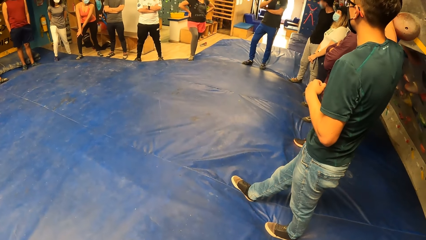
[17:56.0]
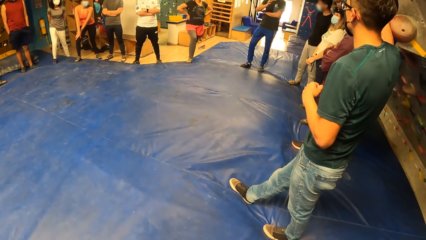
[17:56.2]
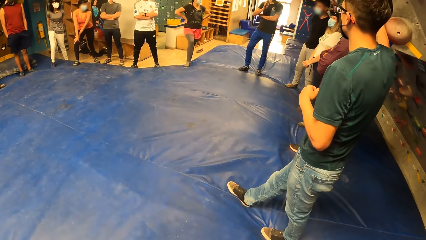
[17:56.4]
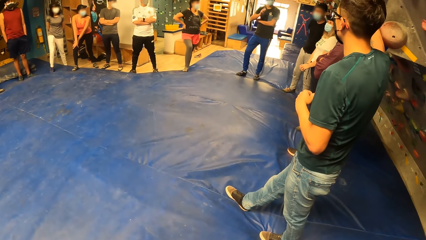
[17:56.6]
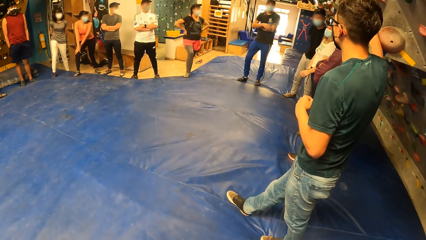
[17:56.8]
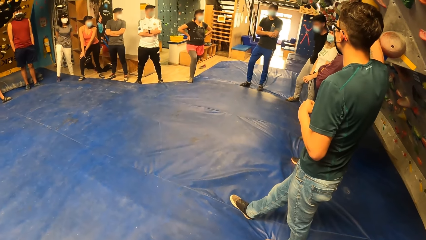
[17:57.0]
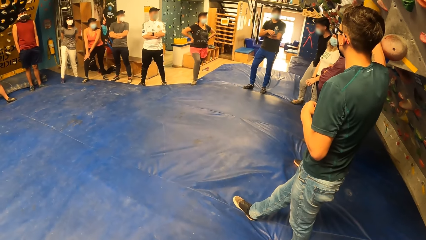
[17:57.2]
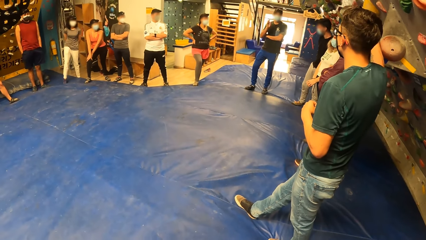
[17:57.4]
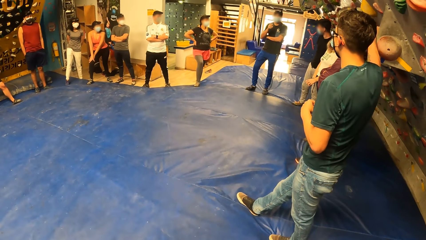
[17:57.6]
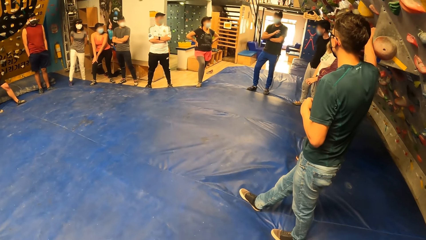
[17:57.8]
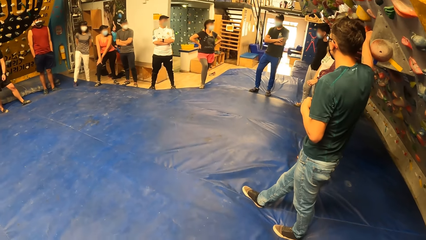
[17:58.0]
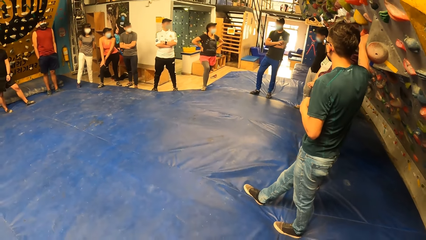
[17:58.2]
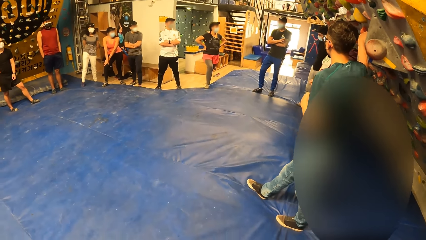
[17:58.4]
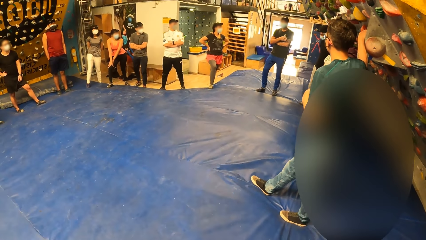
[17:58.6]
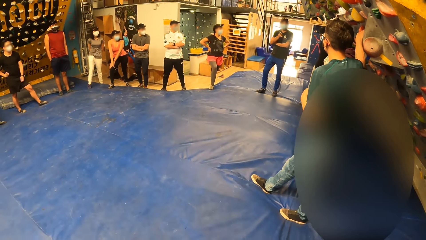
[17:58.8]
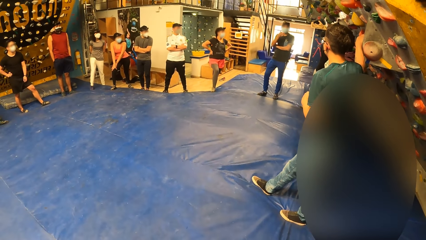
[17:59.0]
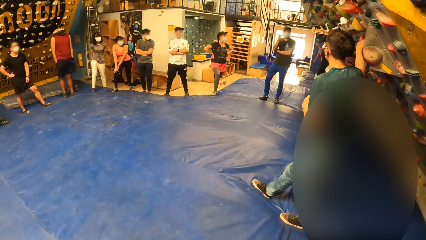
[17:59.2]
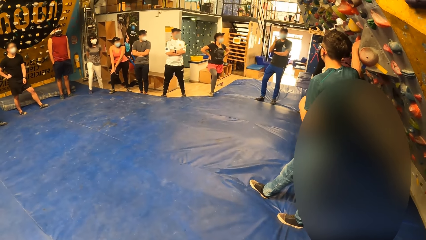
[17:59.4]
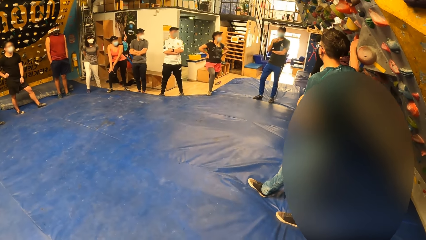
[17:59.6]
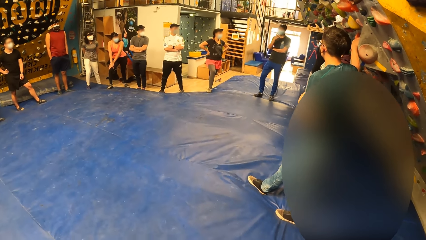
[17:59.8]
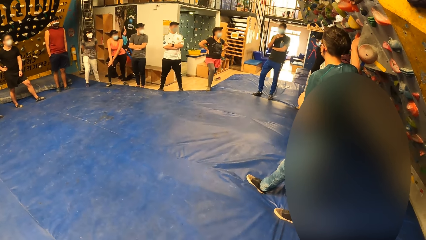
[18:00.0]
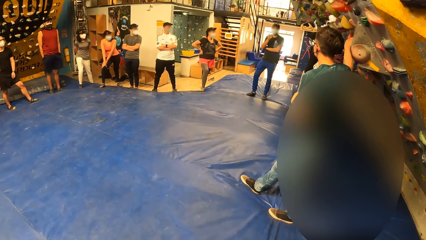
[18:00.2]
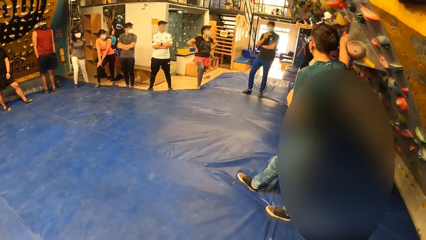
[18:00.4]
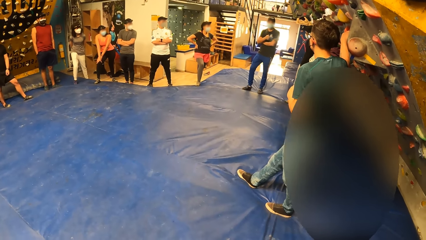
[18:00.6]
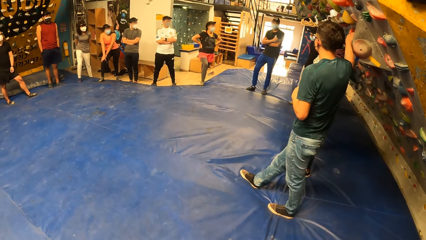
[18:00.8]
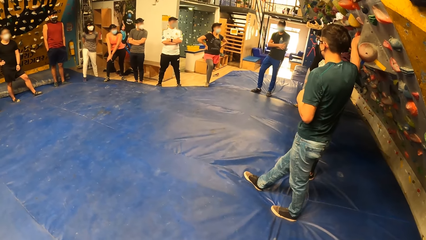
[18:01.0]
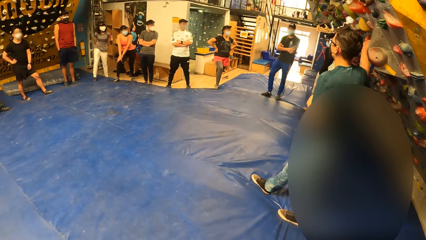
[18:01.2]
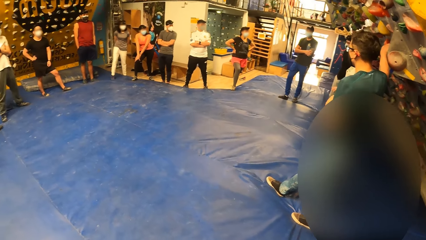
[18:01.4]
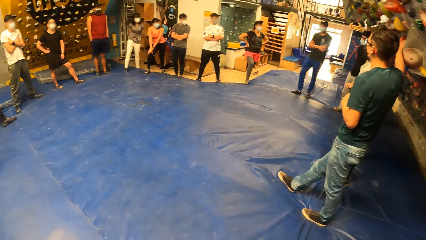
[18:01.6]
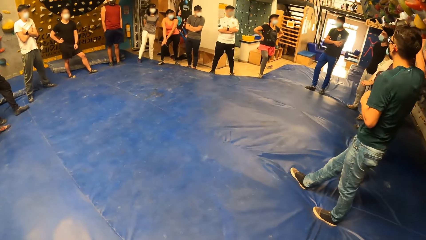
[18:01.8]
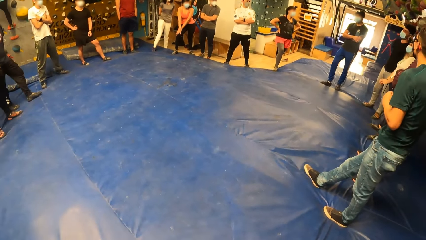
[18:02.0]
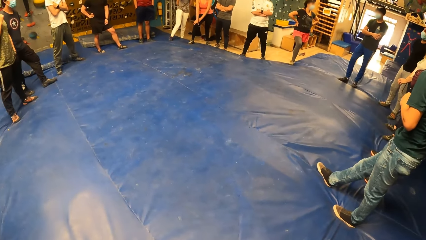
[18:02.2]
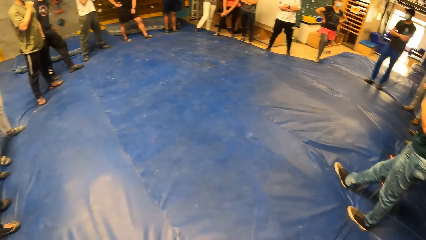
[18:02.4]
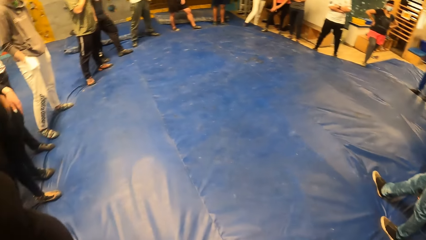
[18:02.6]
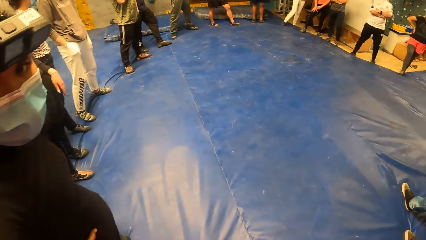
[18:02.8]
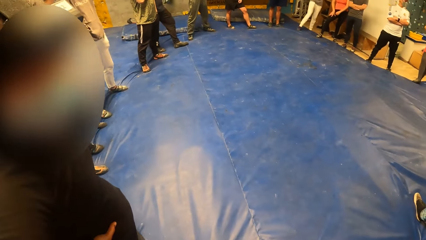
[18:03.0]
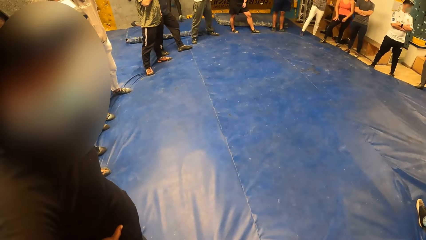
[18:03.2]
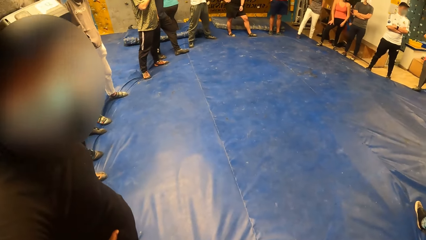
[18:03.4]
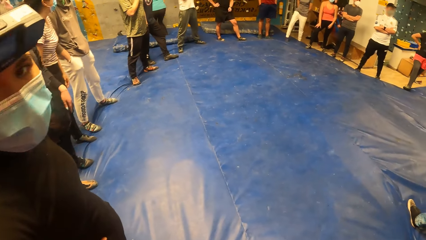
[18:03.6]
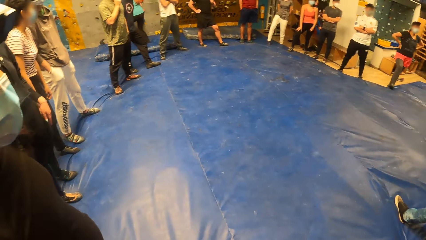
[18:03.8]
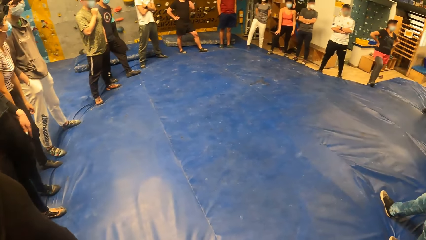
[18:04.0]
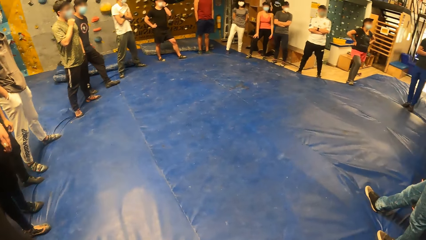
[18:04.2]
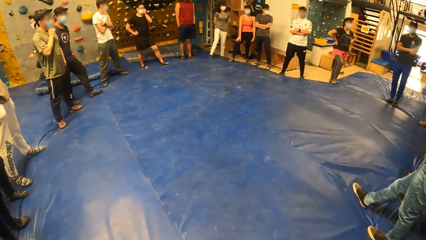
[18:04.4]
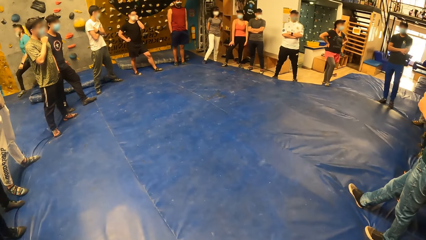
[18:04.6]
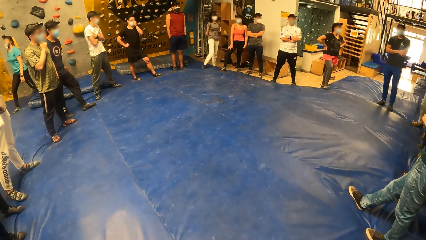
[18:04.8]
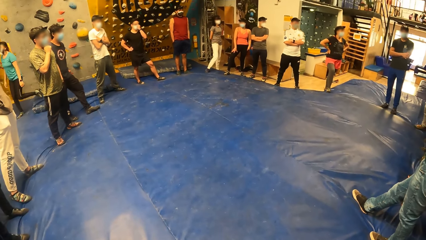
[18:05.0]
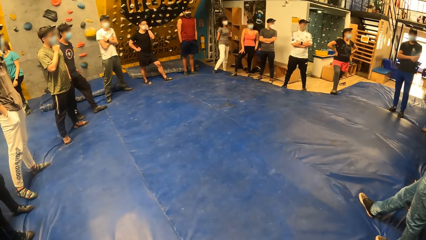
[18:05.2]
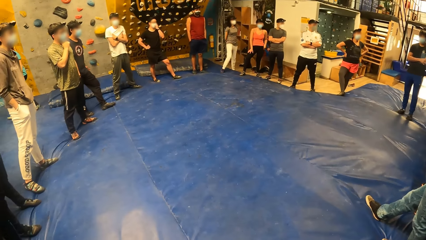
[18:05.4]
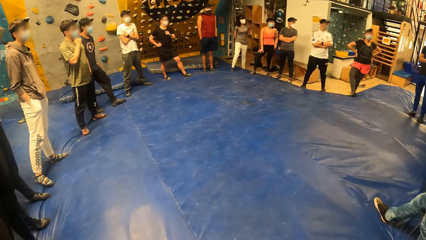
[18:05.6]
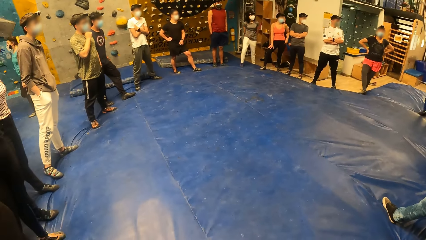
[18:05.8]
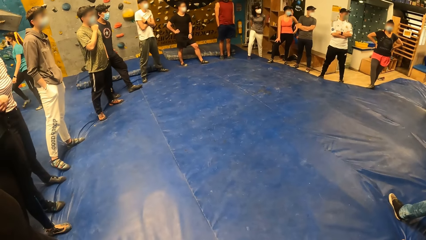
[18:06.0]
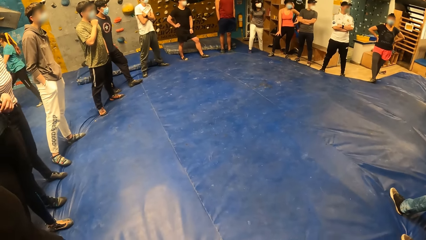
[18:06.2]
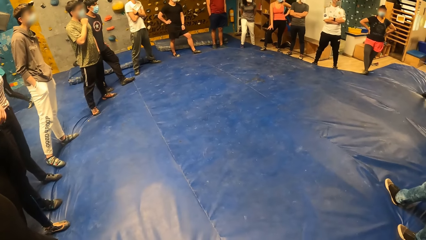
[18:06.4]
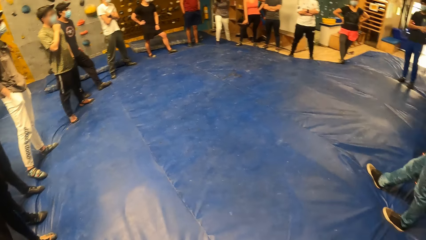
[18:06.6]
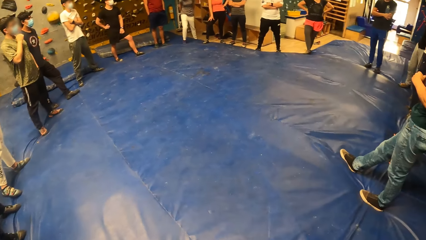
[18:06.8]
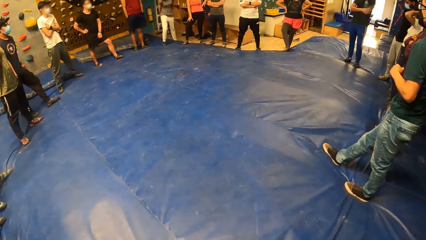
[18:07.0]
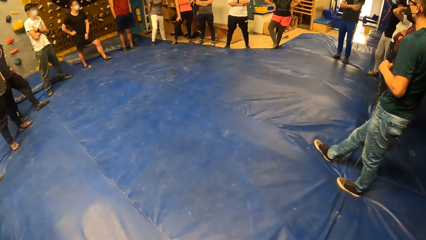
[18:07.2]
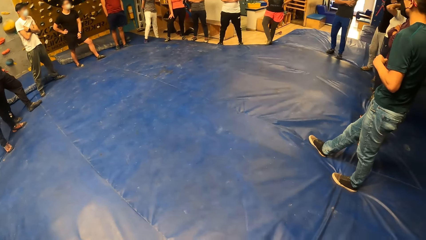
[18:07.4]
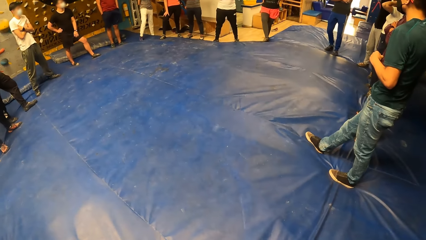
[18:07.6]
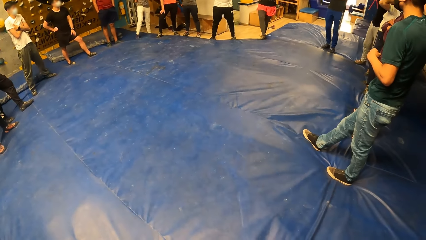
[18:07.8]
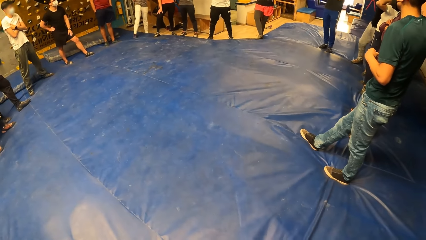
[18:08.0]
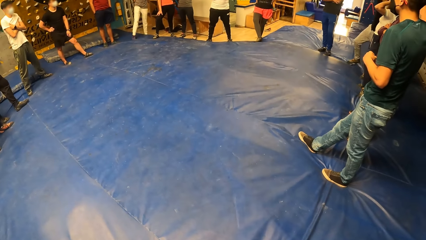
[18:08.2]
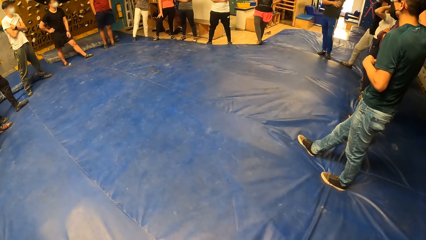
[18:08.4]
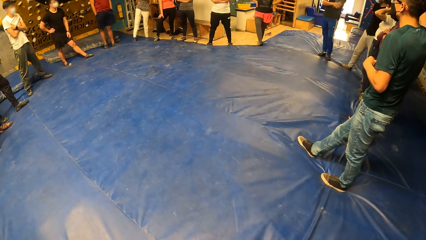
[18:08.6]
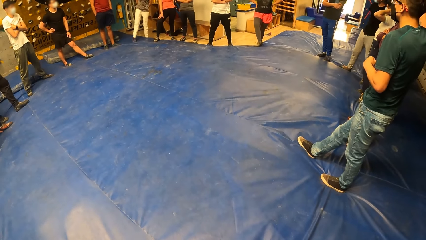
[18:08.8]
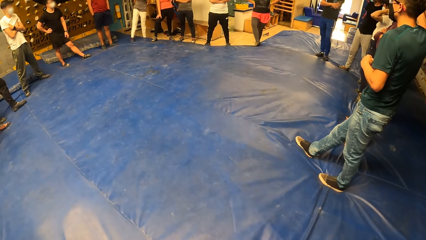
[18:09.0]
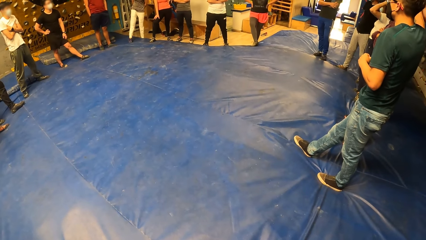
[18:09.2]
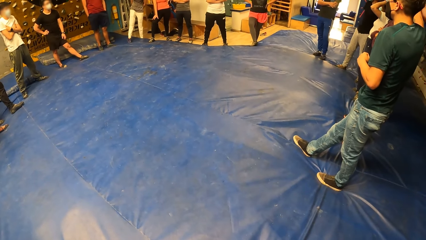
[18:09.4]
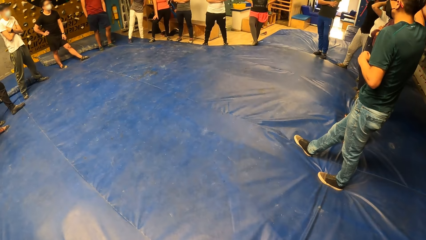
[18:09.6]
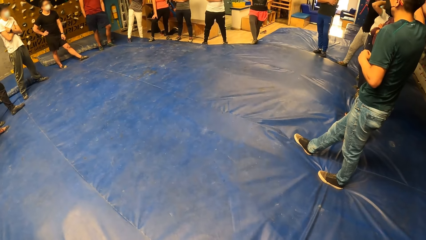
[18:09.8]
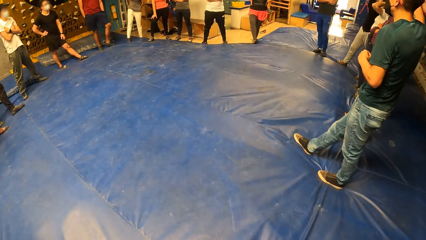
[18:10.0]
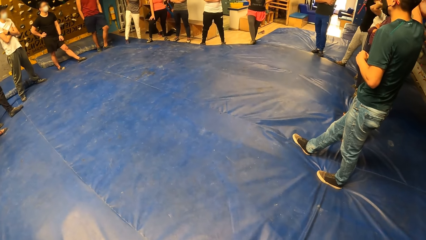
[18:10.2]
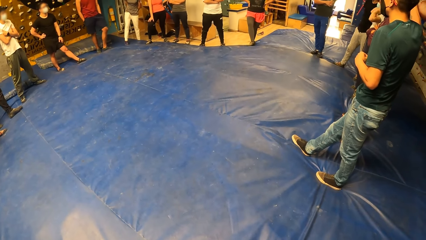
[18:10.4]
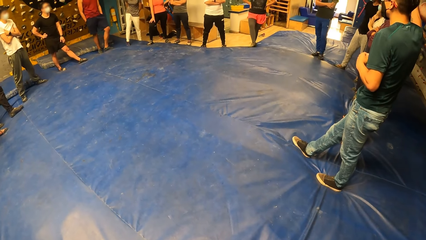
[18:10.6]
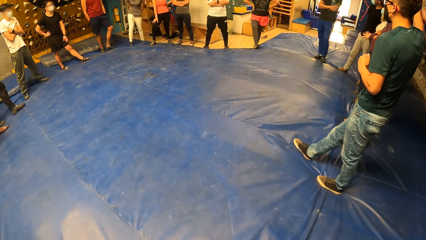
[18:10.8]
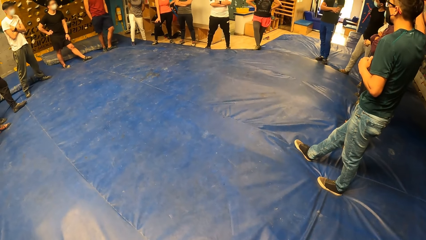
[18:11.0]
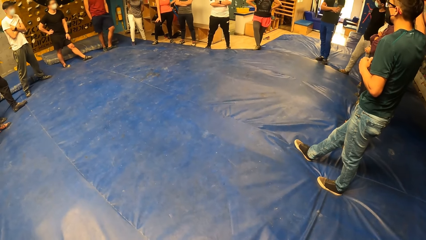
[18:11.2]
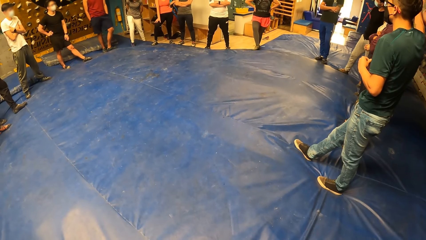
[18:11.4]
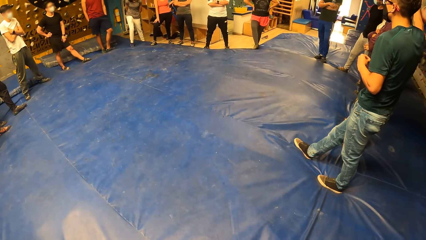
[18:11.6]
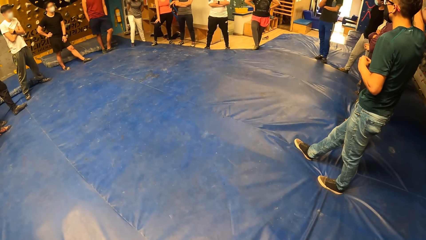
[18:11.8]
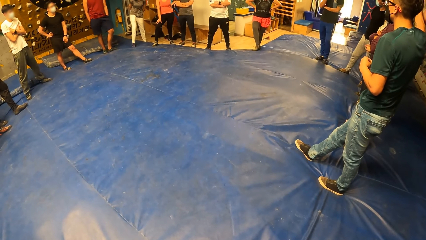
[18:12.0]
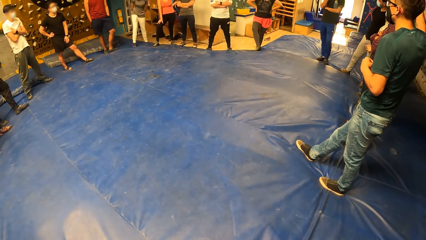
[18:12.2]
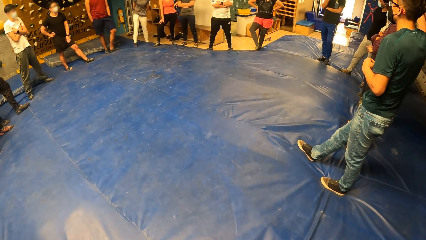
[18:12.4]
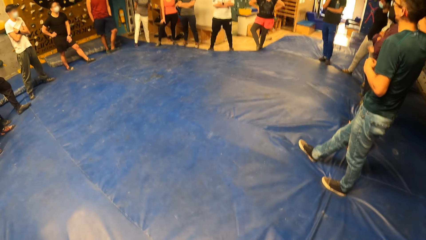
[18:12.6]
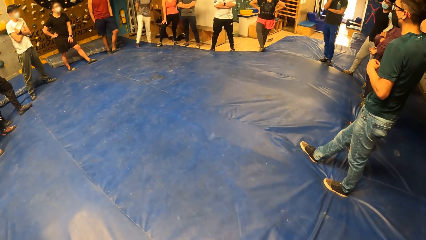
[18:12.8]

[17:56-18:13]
The woman interacts with the camera wearer.
